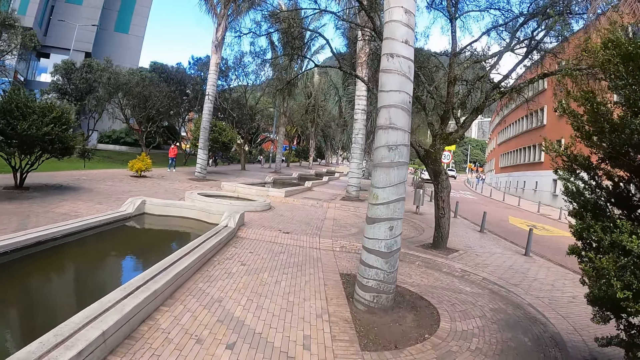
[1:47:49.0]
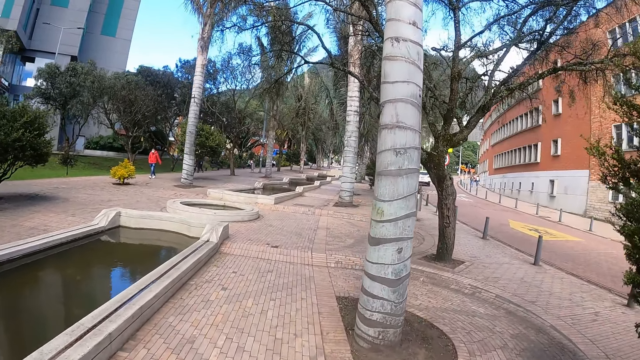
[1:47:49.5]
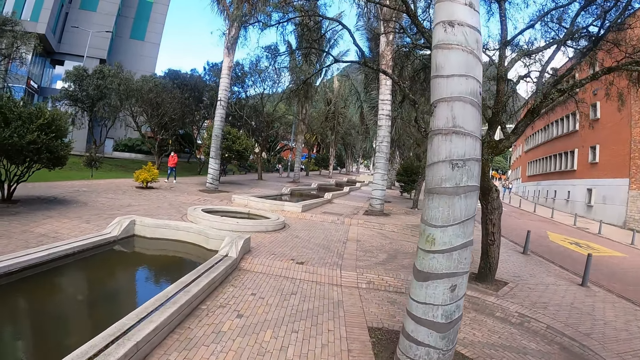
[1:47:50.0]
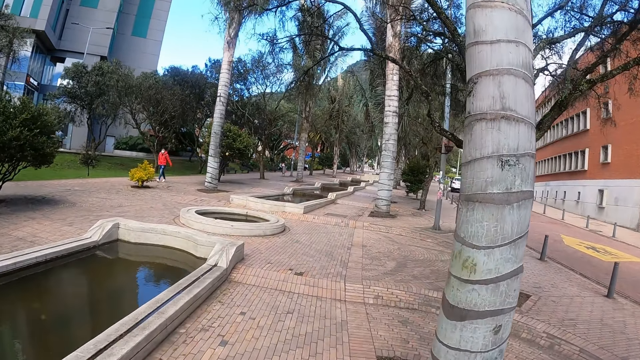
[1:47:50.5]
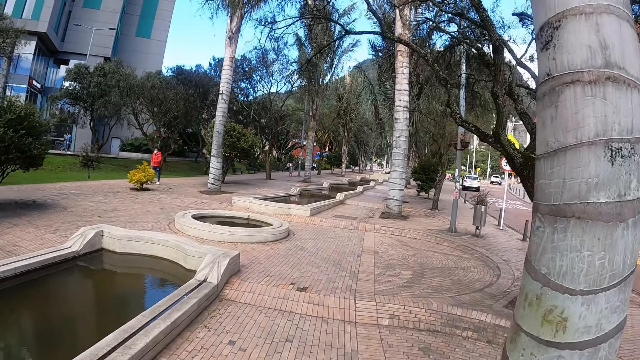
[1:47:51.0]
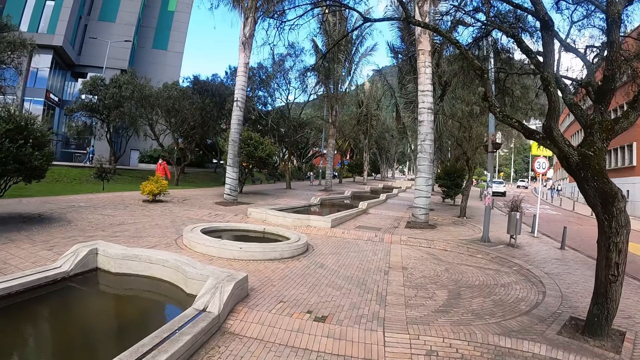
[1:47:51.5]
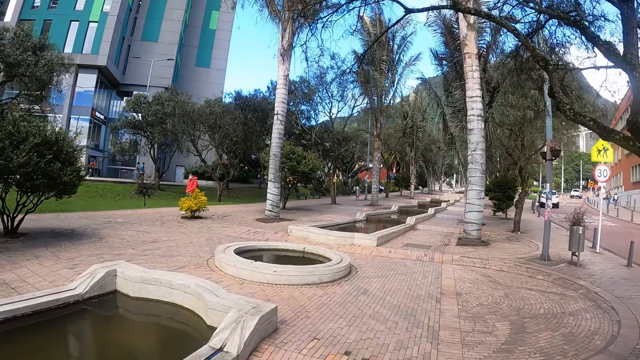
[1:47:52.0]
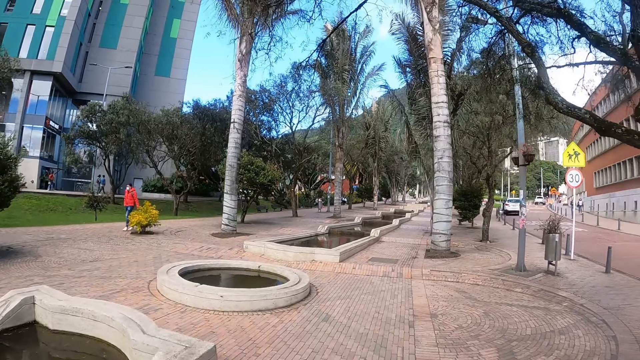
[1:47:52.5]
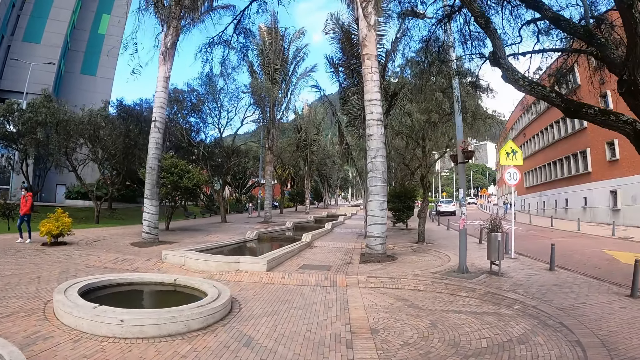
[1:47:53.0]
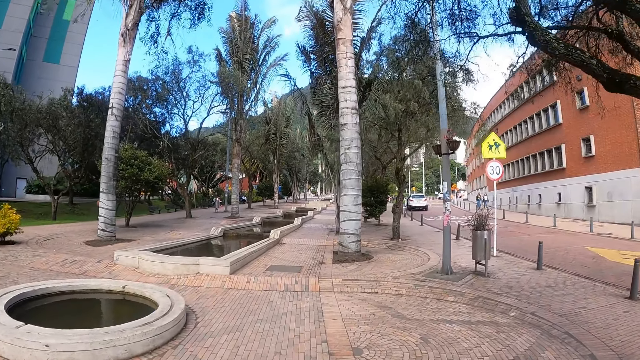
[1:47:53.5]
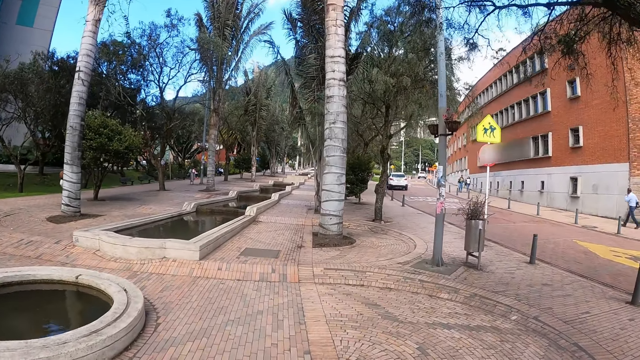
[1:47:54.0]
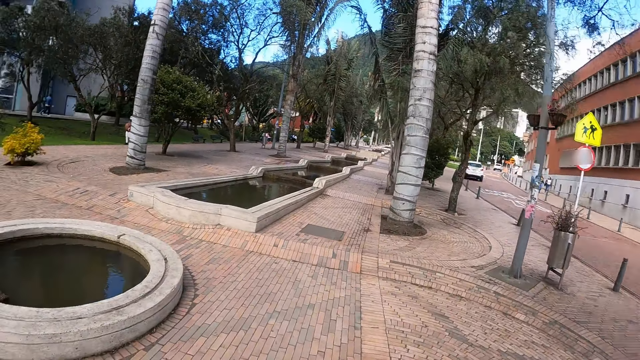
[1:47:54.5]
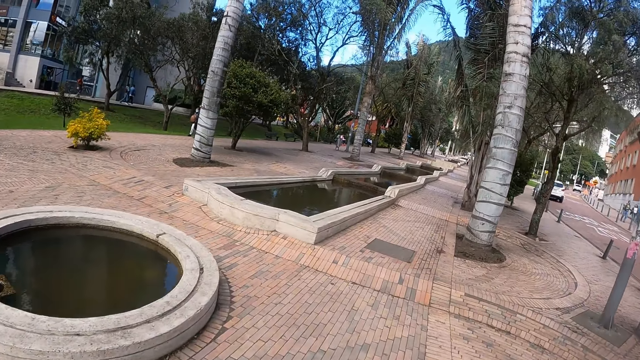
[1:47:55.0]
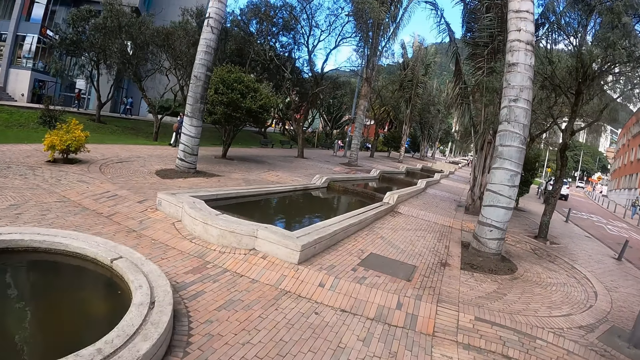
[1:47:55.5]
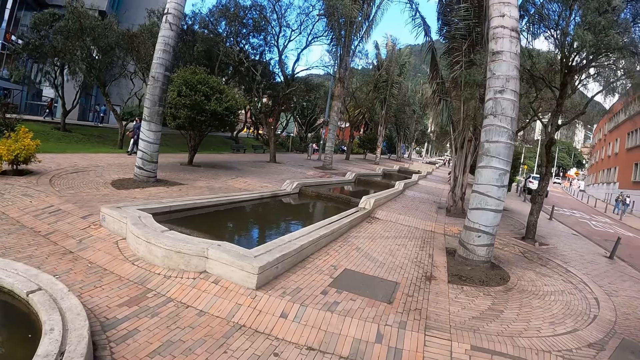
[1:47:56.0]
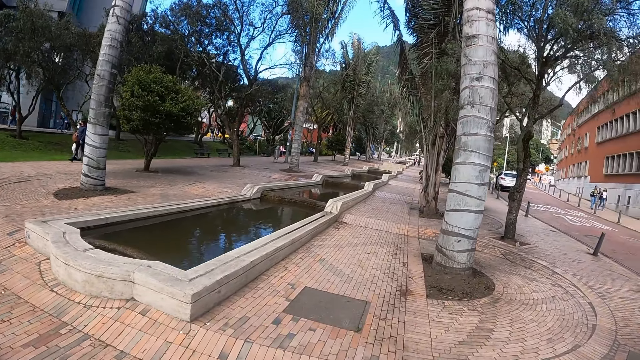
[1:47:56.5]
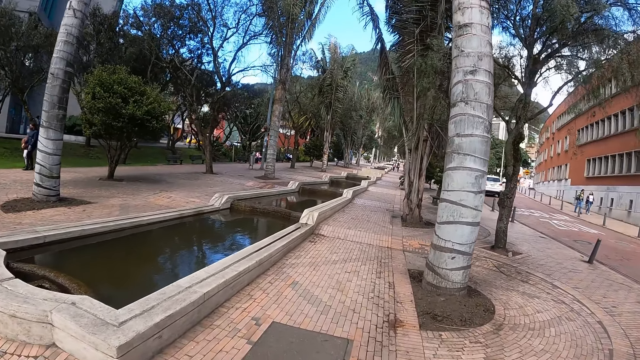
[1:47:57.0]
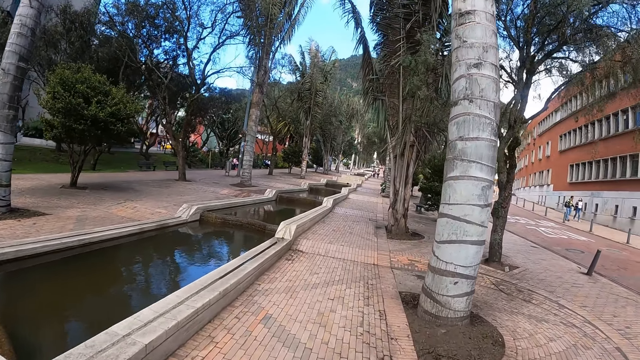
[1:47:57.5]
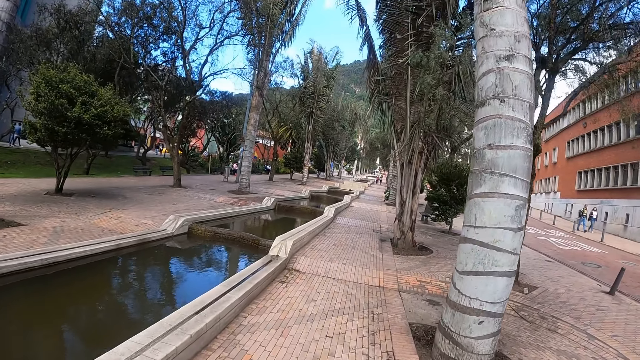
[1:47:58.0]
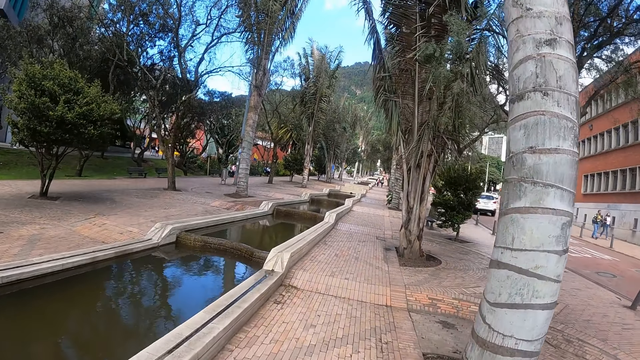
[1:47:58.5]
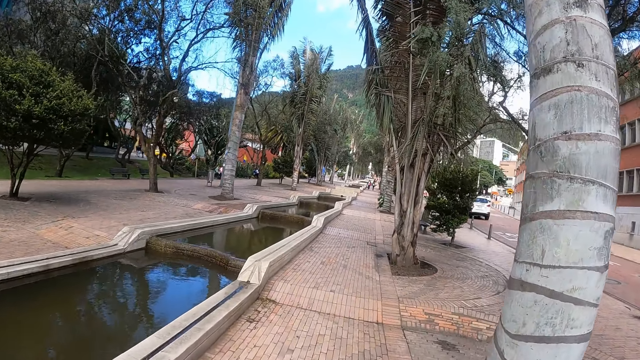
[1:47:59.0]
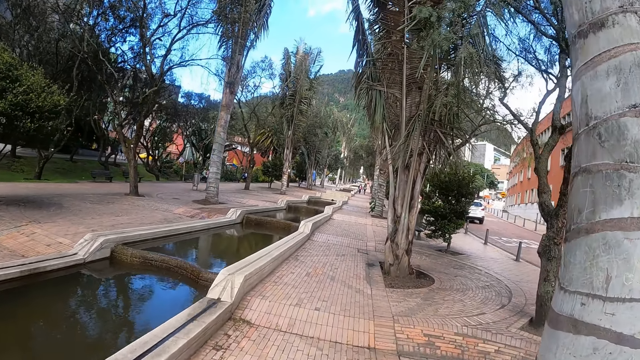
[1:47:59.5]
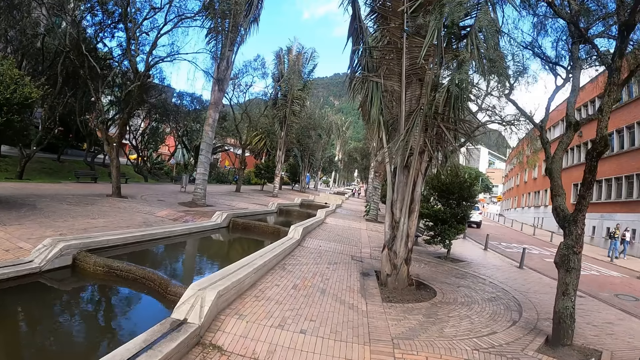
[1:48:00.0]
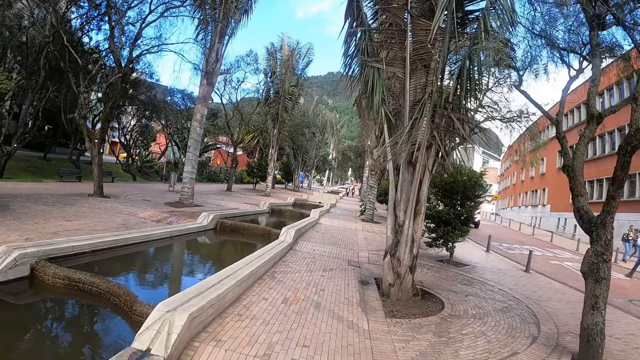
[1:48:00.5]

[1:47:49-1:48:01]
The camera wearer walks on the pavement.

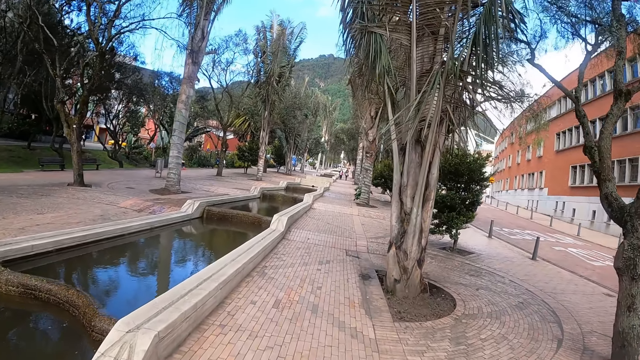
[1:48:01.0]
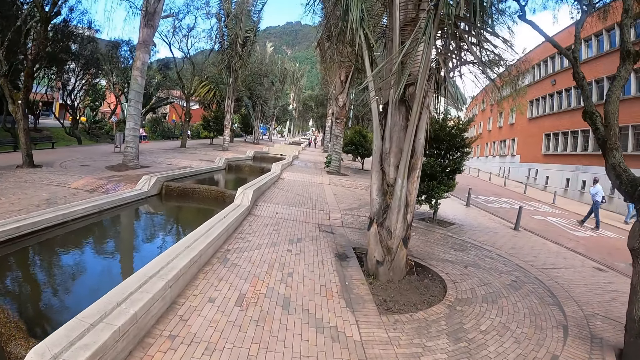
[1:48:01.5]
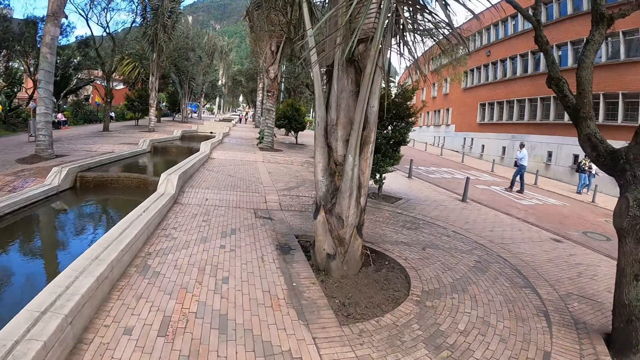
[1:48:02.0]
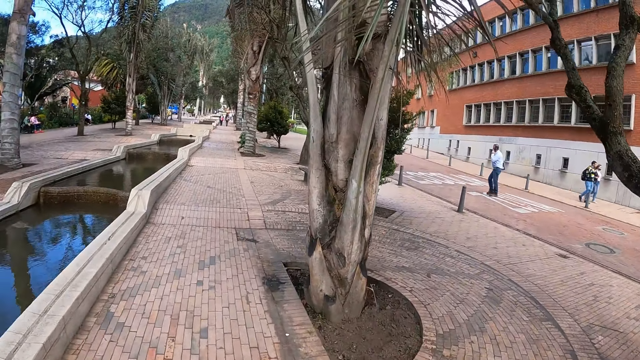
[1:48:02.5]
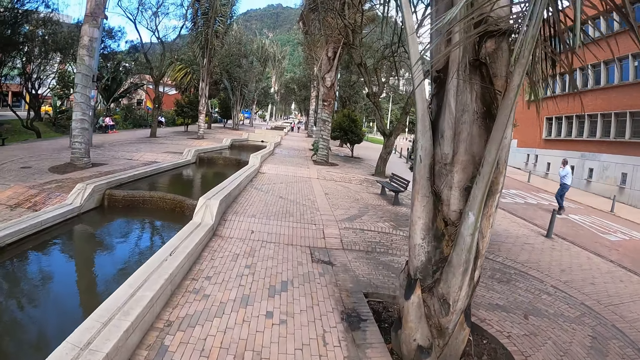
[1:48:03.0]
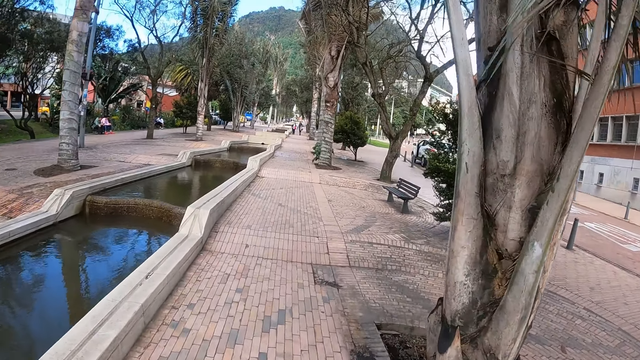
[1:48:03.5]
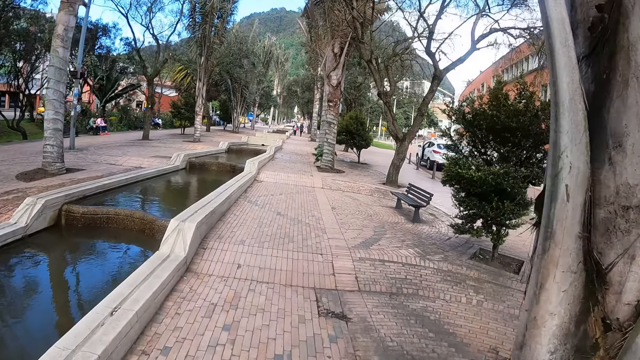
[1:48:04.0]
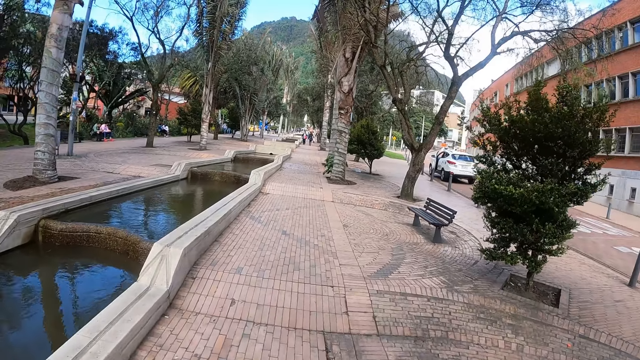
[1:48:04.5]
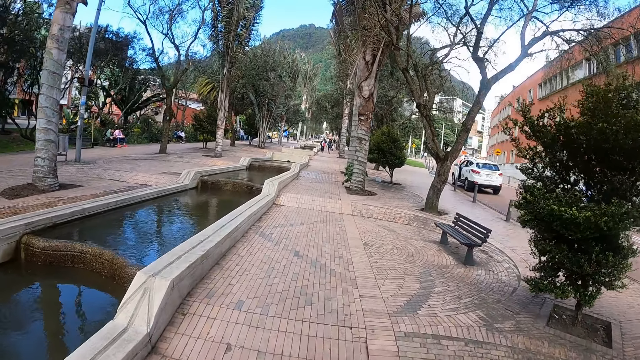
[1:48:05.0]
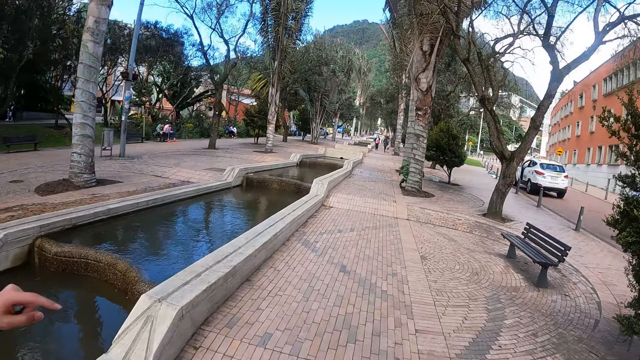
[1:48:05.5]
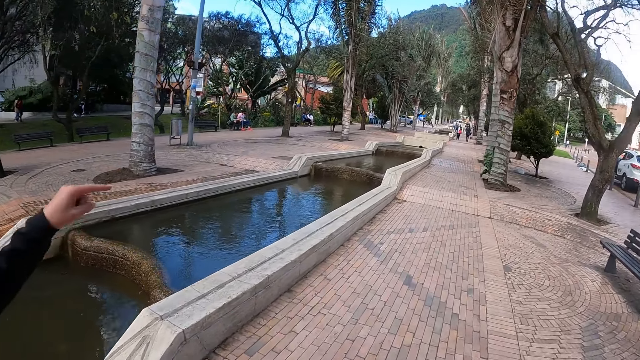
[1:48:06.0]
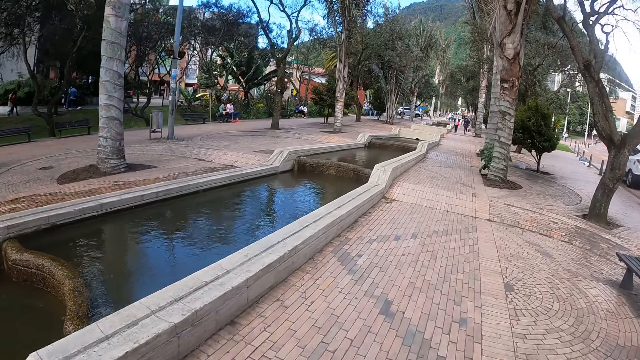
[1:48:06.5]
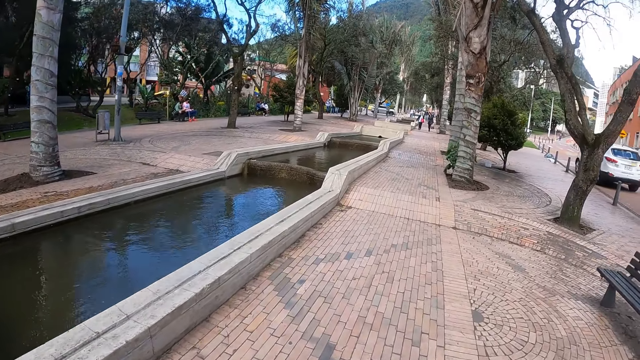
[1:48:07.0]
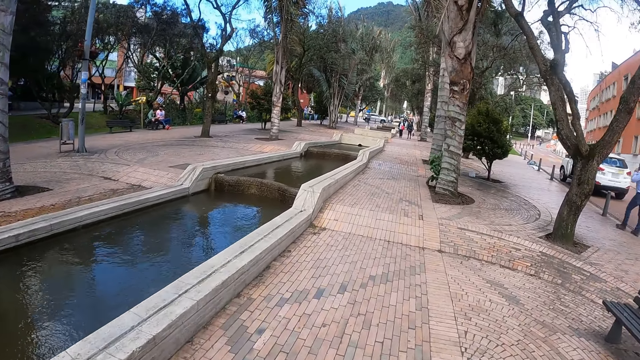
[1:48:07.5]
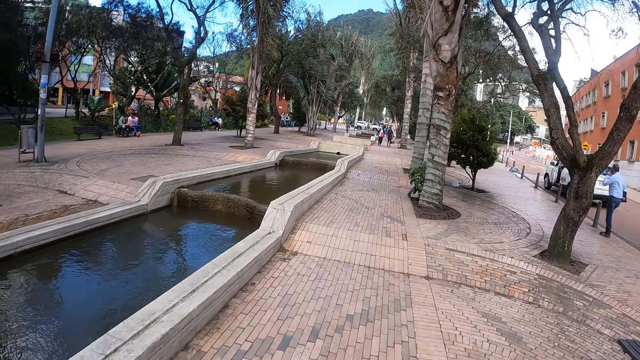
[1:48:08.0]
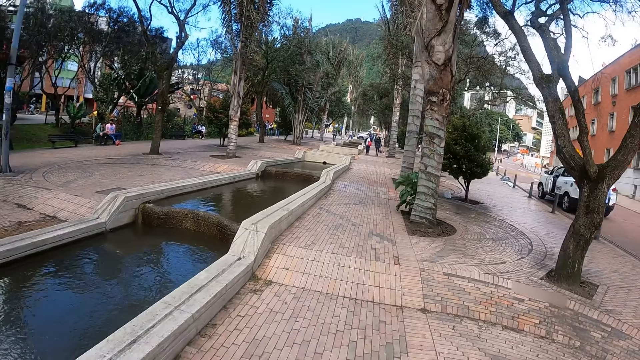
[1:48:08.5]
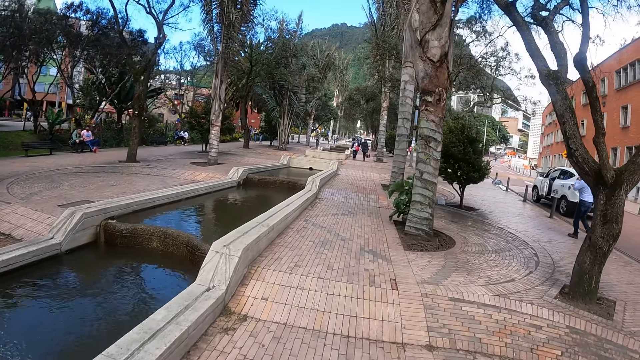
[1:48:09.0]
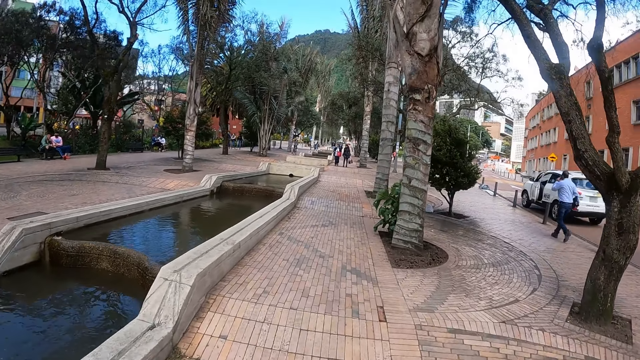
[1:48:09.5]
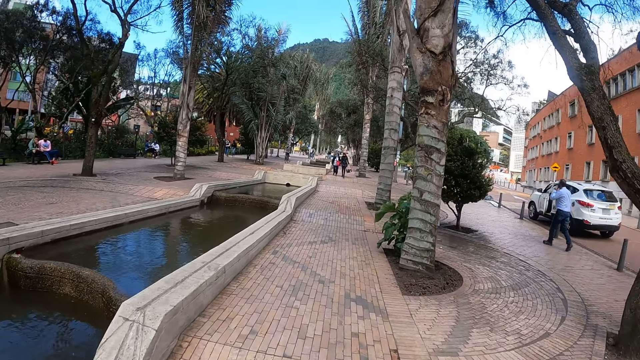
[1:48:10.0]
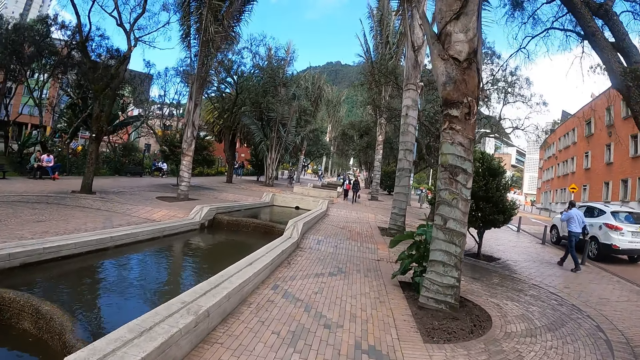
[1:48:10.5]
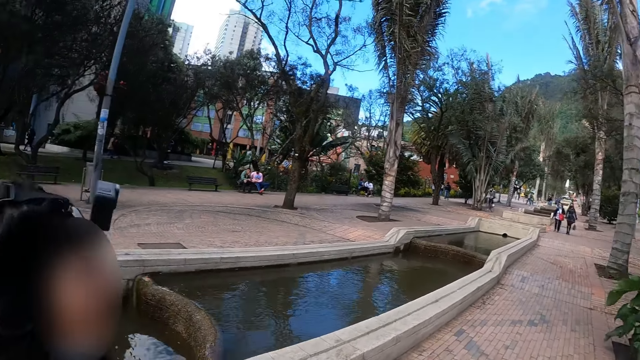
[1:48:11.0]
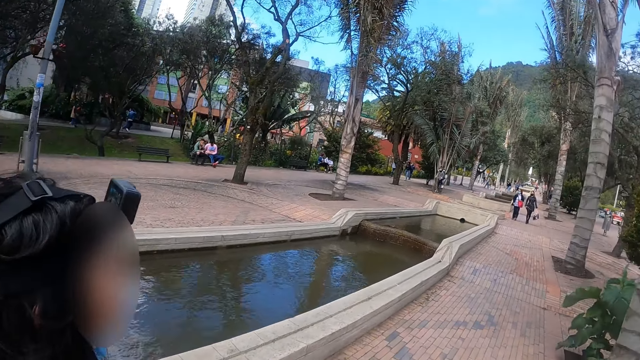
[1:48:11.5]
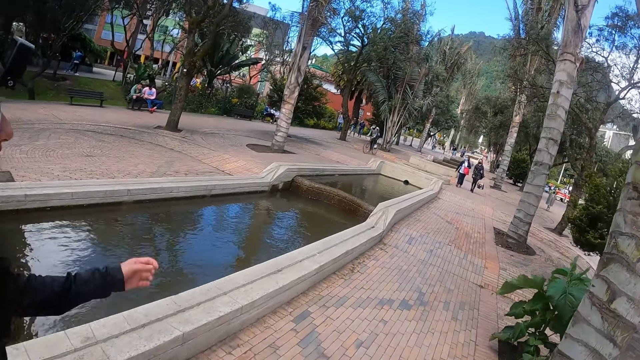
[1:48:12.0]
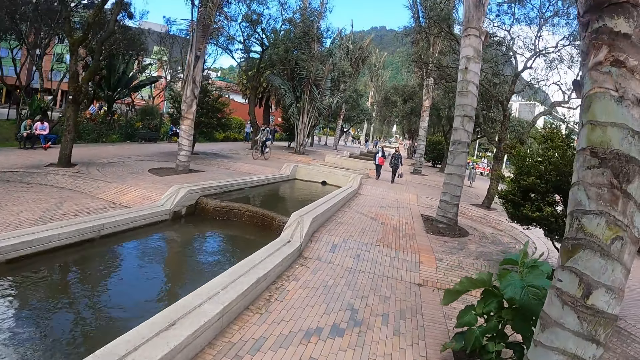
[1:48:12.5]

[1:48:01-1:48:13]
A woman makes a hand gesture. The camera wearer interacts with the woman. They look around. The woman makes a hand gesture.
